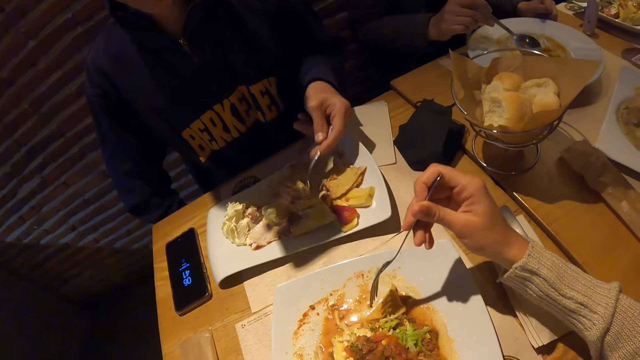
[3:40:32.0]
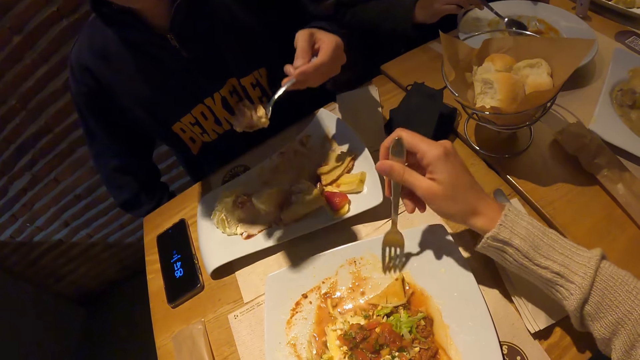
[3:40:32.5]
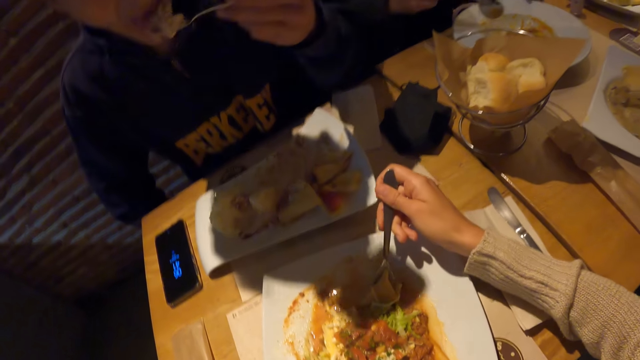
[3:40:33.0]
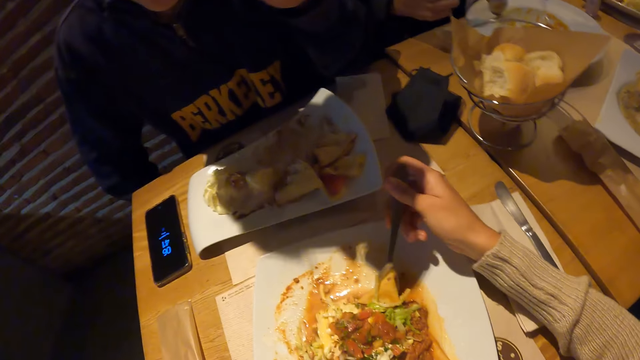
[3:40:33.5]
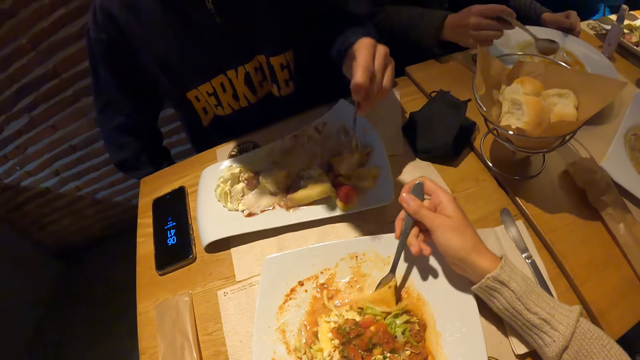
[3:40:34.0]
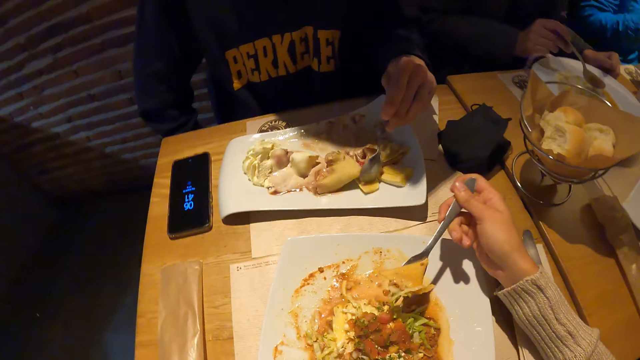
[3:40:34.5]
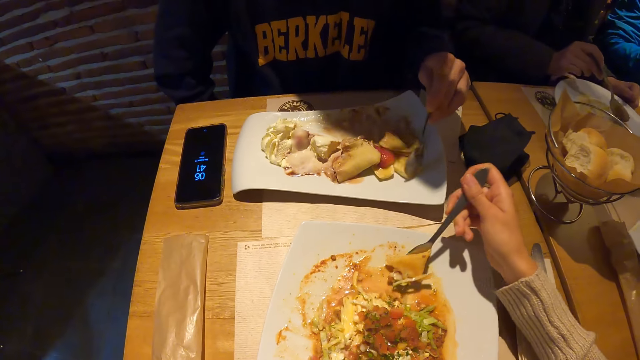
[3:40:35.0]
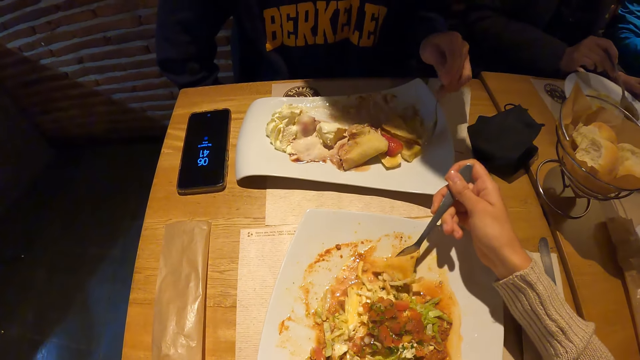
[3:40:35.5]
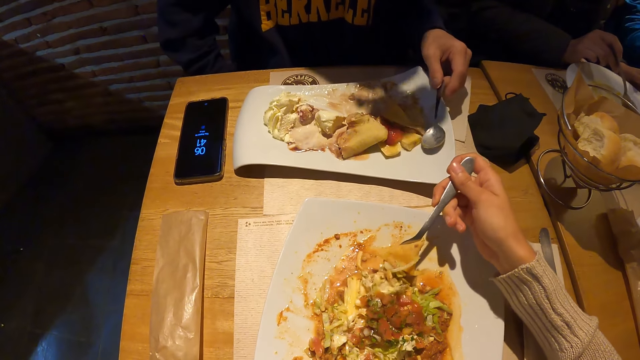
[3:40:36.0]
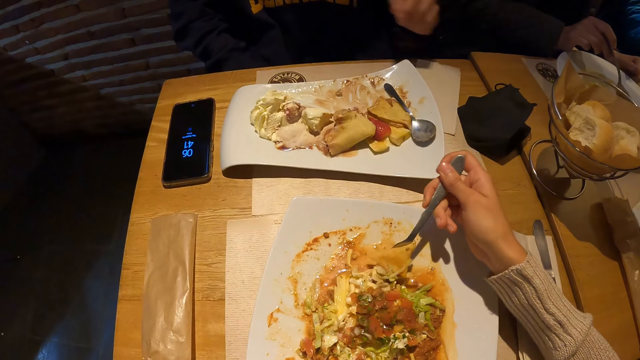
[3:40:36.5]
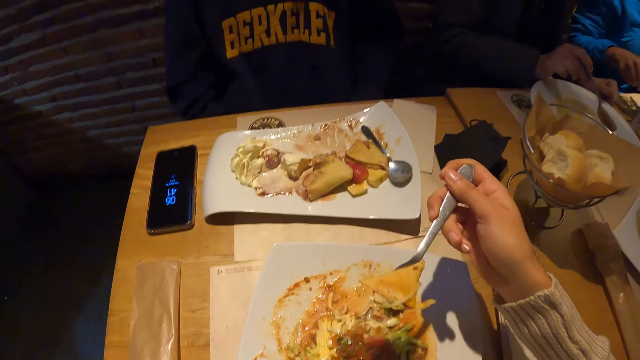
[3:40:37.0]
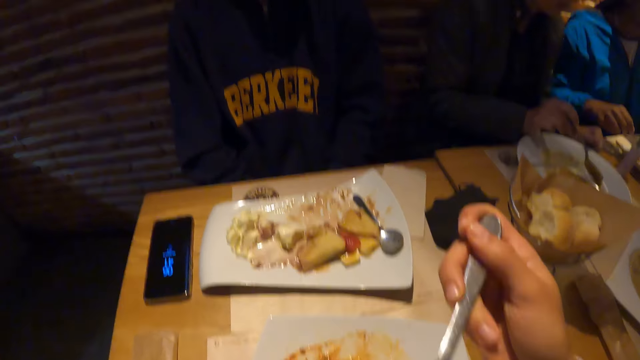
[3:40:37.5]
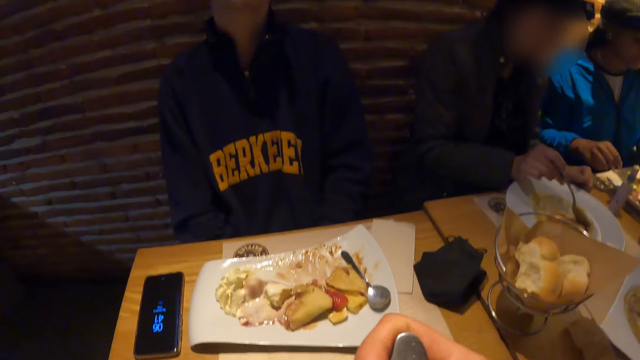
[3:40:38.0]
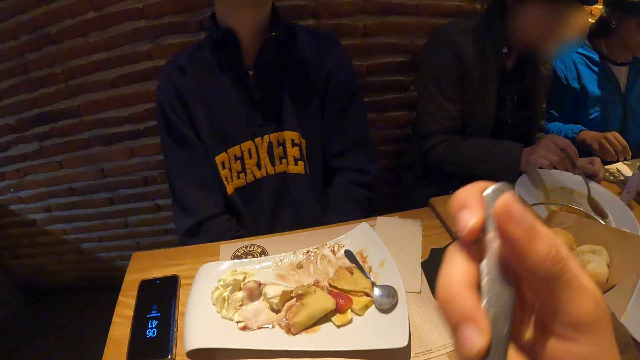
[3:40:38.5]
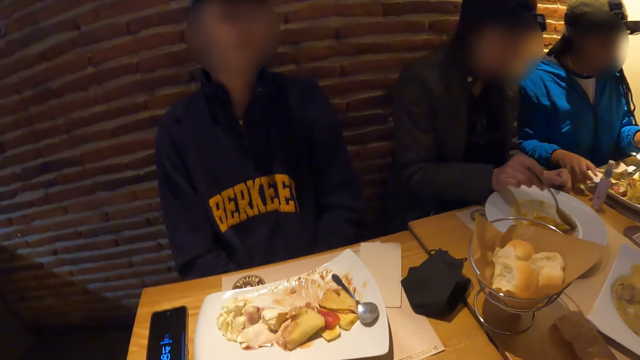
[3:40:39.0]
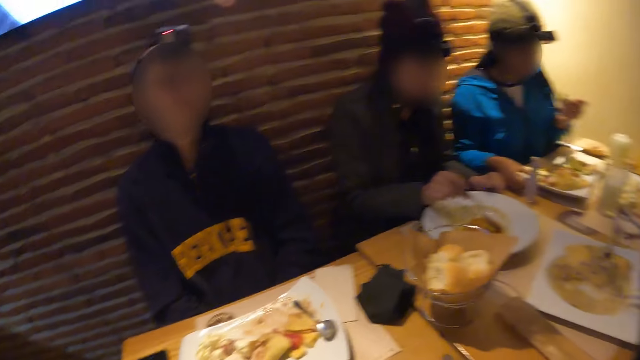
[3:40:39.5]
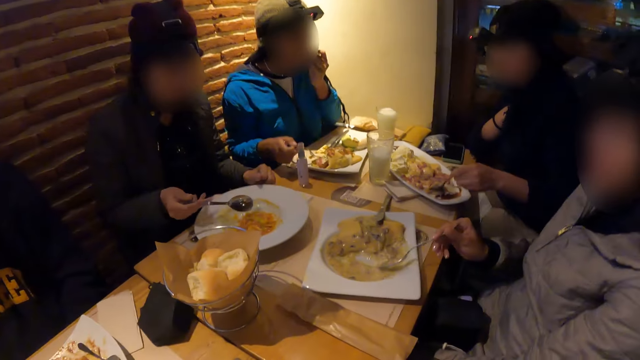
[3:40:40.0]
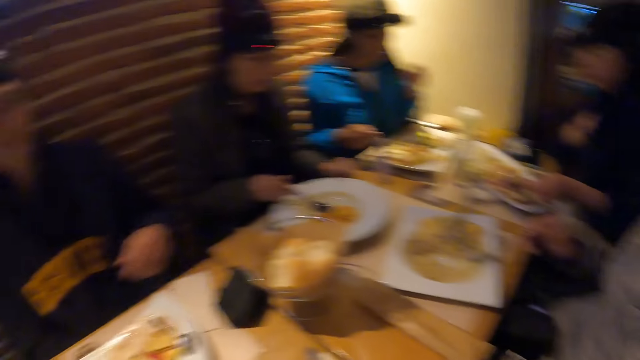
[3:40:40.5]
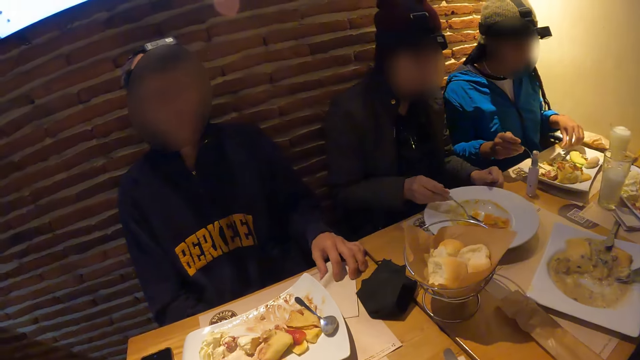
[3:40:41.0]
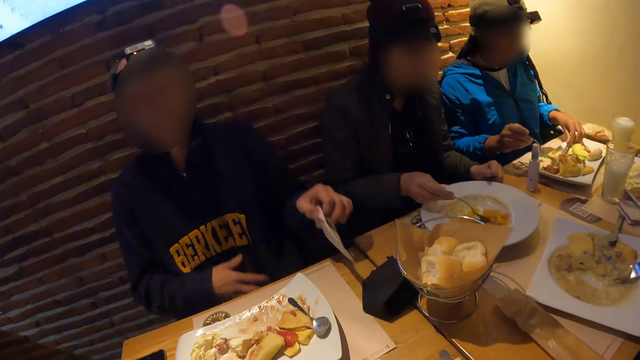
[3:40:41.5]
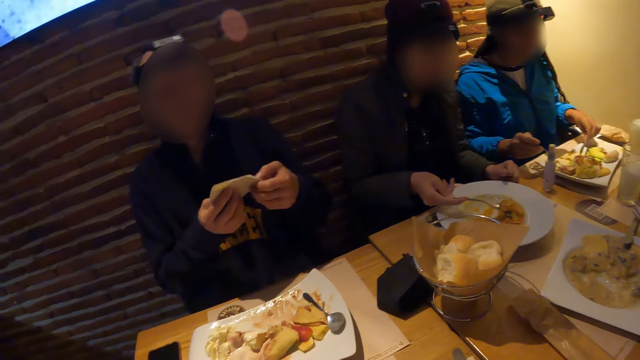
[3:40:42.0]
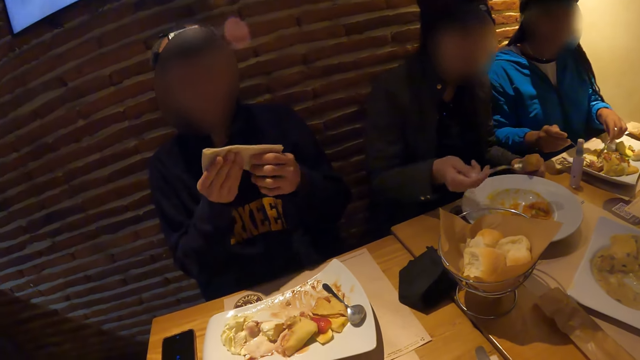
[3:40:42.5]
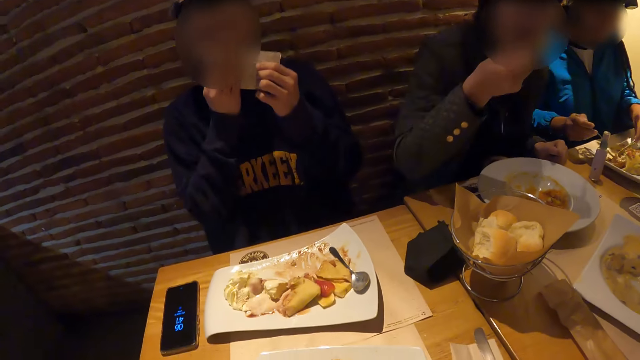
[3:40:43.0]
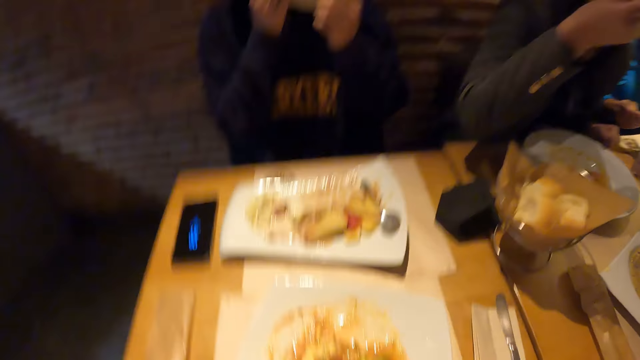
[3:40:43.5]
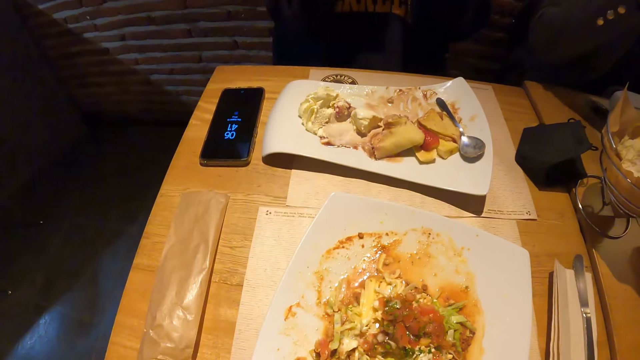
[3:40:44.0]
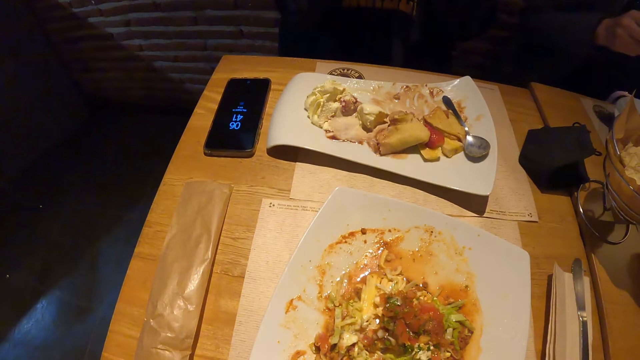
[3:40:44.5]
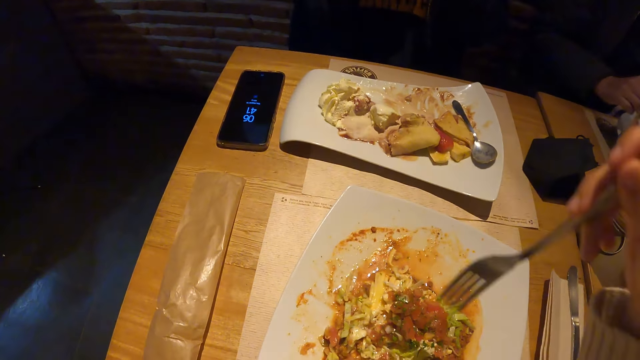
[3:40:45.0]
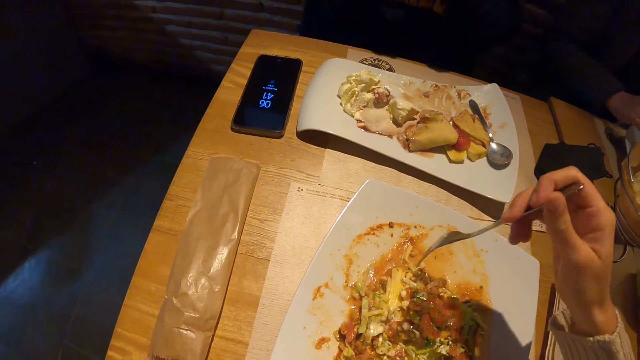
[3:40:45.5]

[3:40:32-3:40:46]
The man takes the food from the plate on the table with the spoon in his right hand. The man puts the food on the spoon in his right hand in his mouth. The man gathers food in the plate on the table with the spoon in his right hand. The camera wearer takes the food from the plate on the table with the fork in his right hand. The man drops the spoon in his right hand in the plate on the table. The camera wearer puts the food on the fork in his right hand in his mouth. He looks around the table. The woman puts bread in her left hand in her mouth. The man takes the paper towel from the table with his right hand. The woman takes the fork from the plate on the table with her left hand. The man holds the paper towel in his right hand with both hands. Another man takes food from the plate on the table with the spoon in his right hand. The woman stirs the food in the plate on the table with the fork in her right hand and the knife. The first man wipes his mouth with the paper towel in both hands. The other man puts the food in the spoon in his right hand in his mouth. The camera wearer looks at the plate.

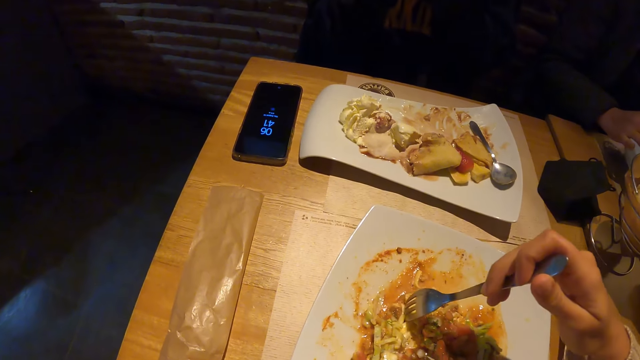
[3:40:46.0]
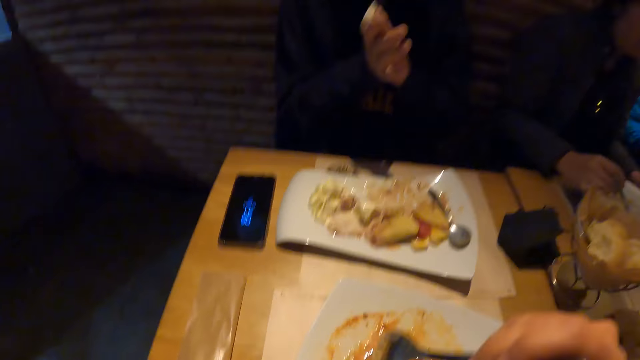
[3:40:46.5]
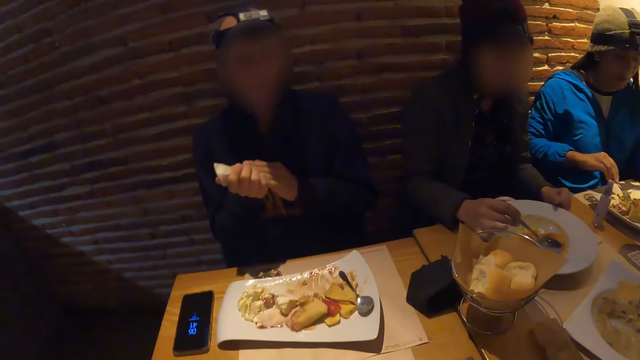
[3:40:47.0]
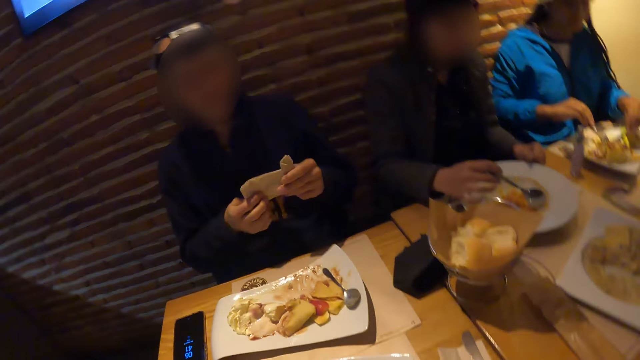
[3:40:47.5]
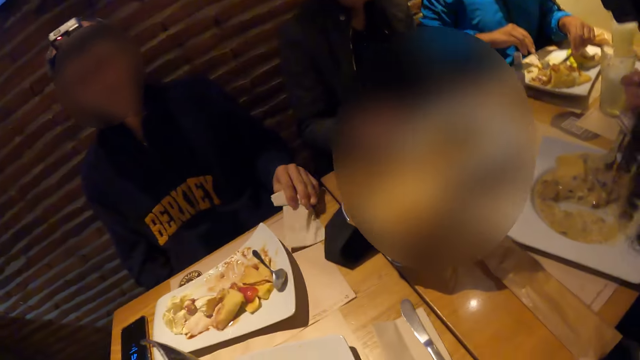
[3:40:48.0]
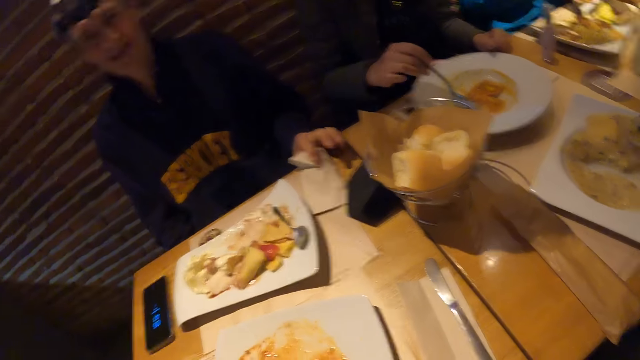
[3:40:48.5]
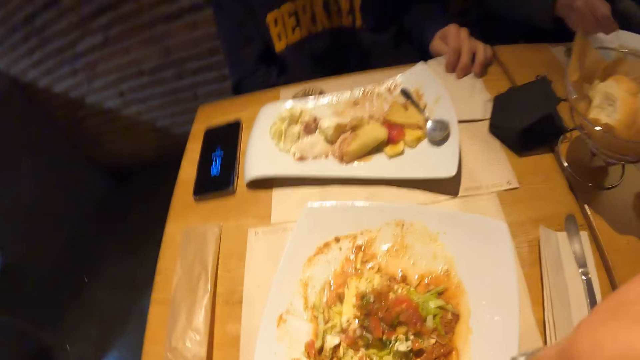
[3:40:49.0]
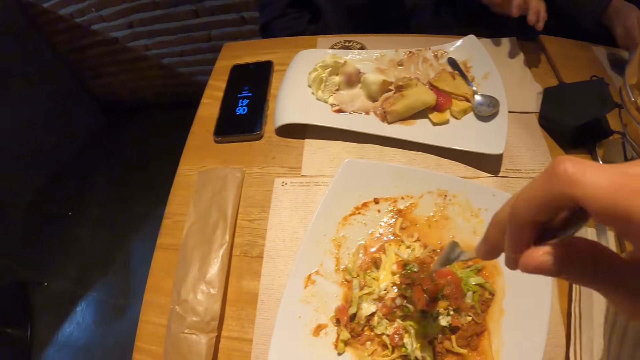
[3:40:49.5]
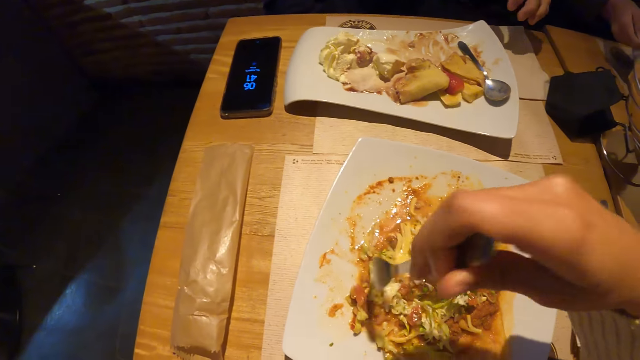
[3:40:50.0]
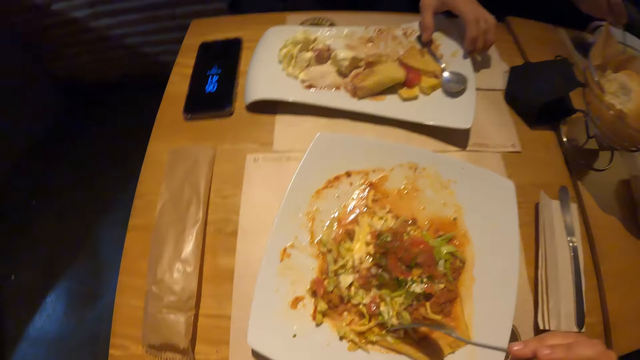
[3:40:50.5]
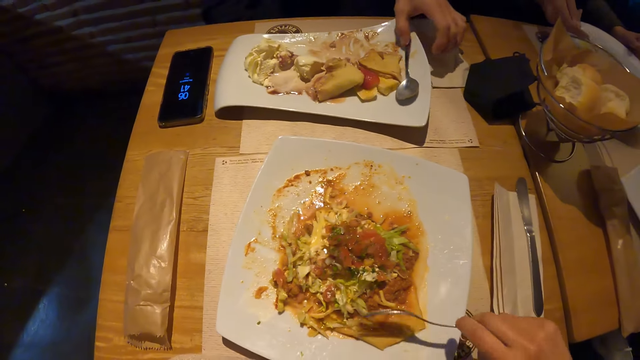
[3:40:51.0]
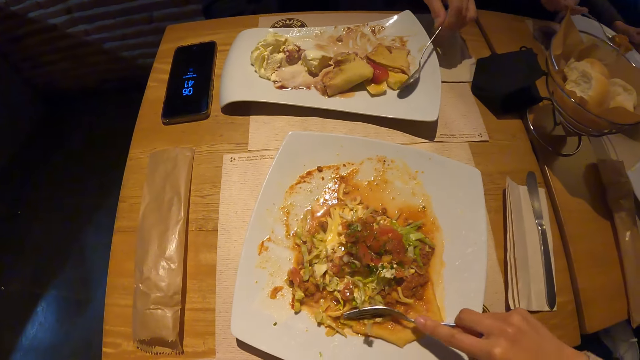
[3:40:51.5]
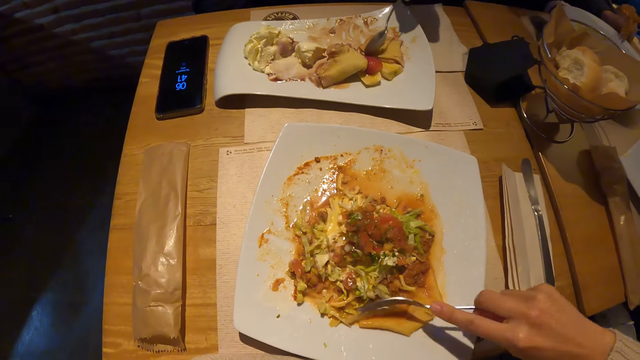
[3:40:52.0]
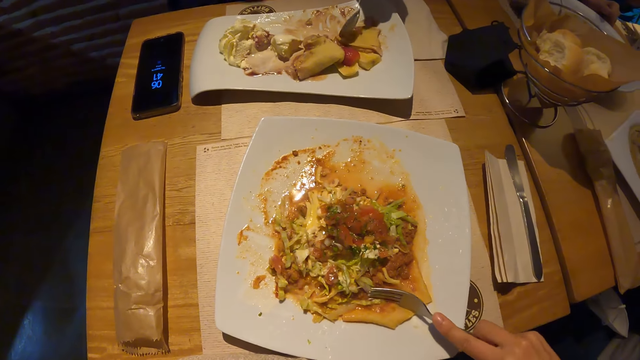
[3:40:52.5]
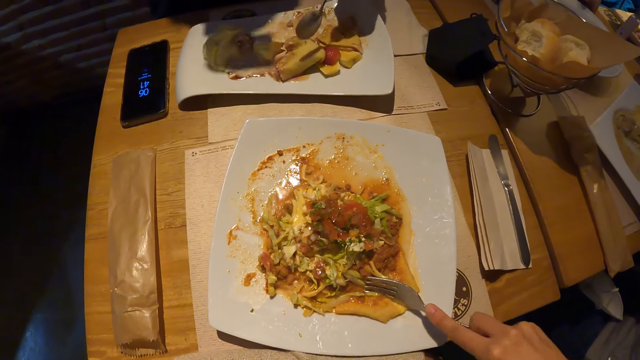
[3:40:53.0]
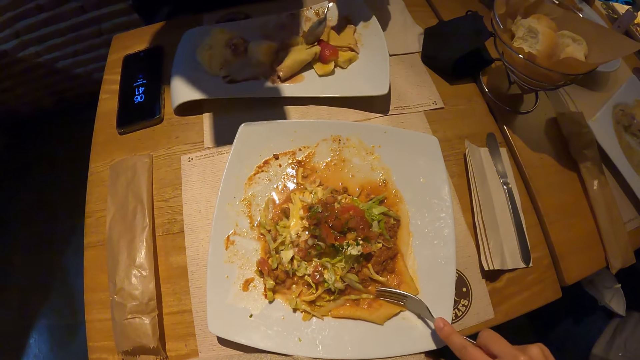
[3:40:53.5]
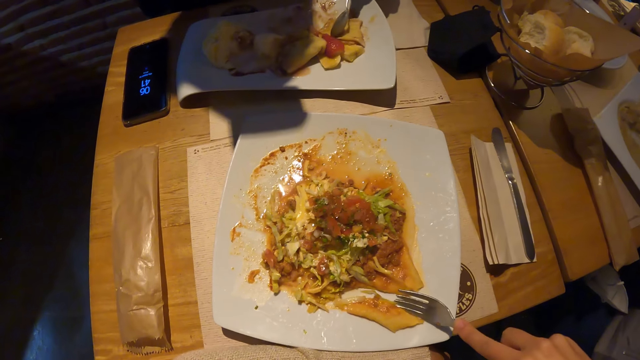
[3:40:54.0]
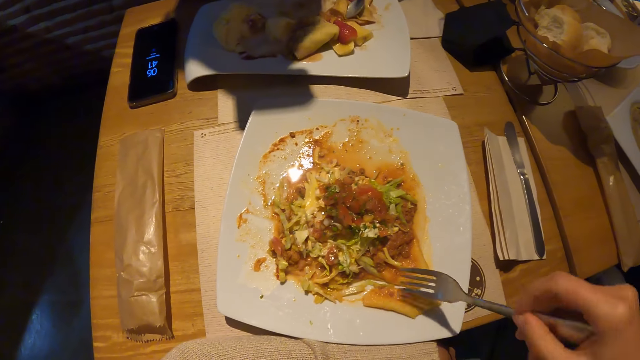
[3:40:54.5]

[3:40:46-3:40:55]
The camera wearer eats the food. A man cleans his hands with the napkin. The man places the napkin on the table with his left hand. The man picks up the spoon from the plate with his left hand. The camera wearer eats the food again.
